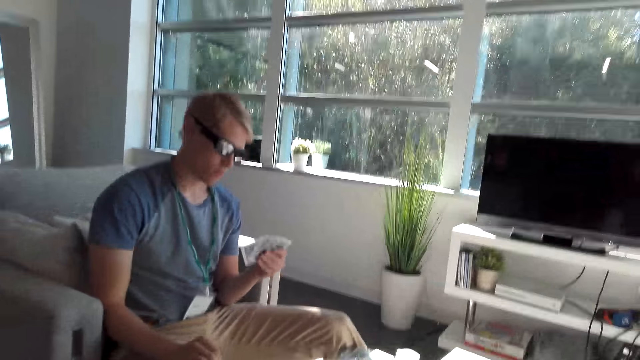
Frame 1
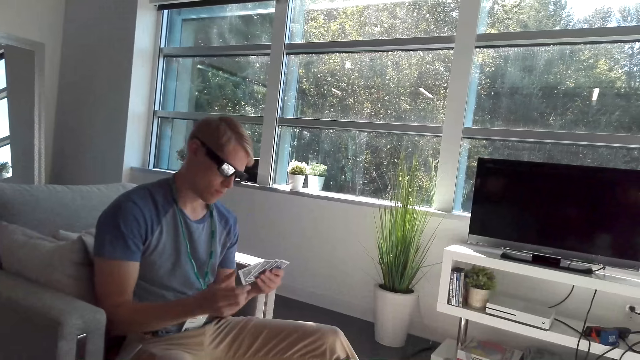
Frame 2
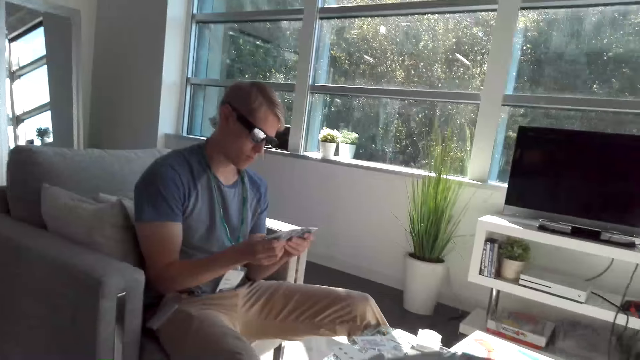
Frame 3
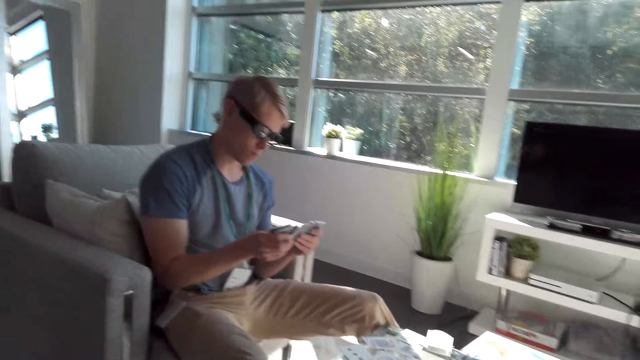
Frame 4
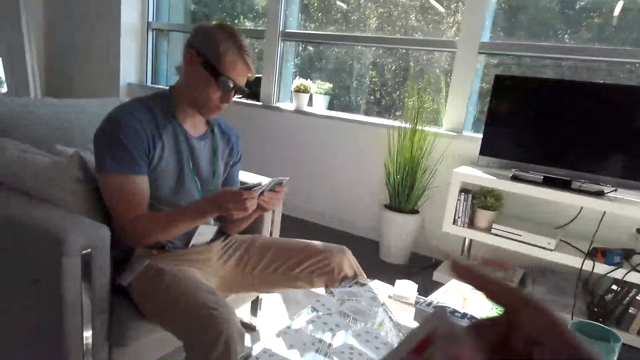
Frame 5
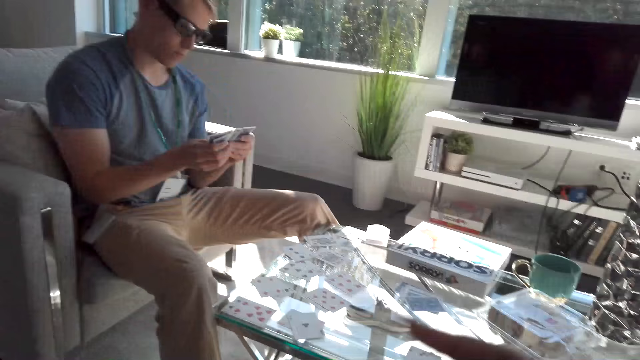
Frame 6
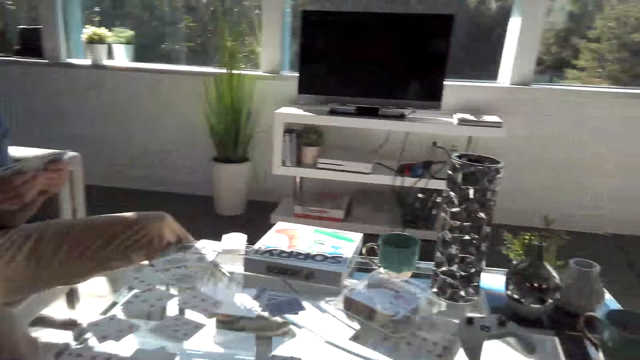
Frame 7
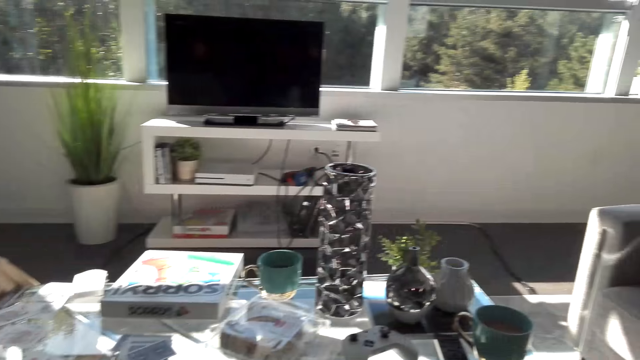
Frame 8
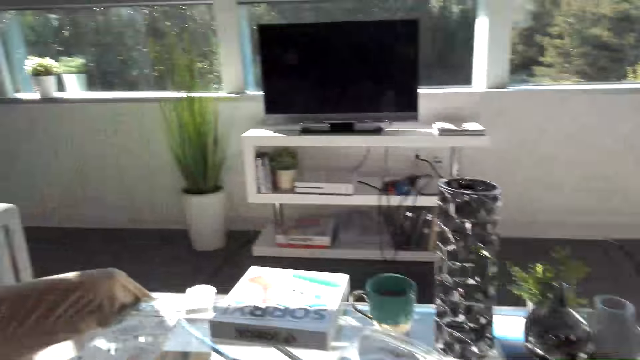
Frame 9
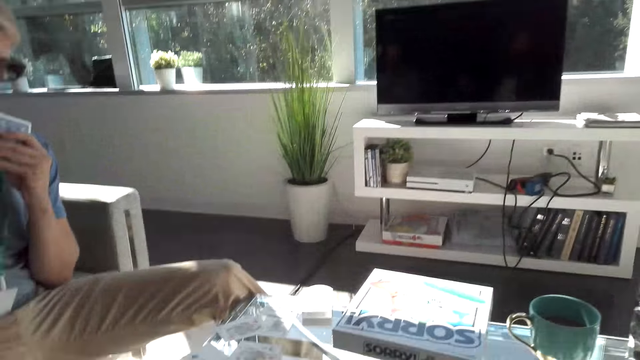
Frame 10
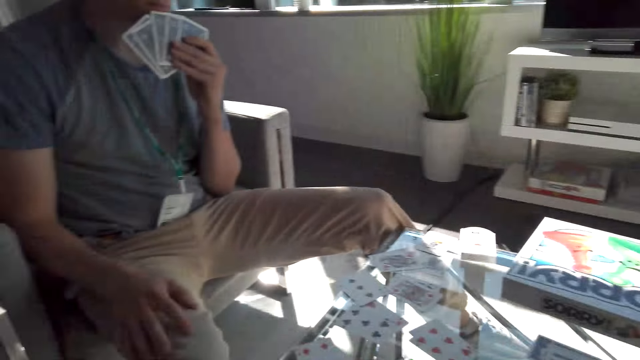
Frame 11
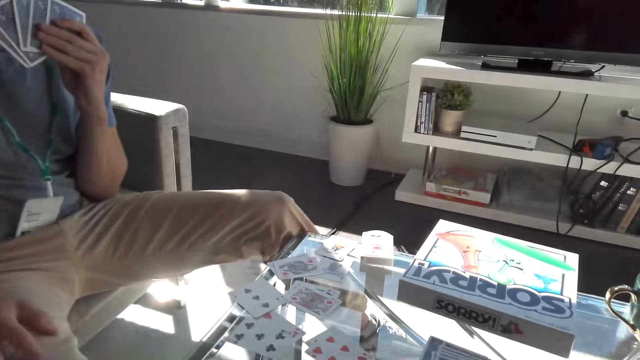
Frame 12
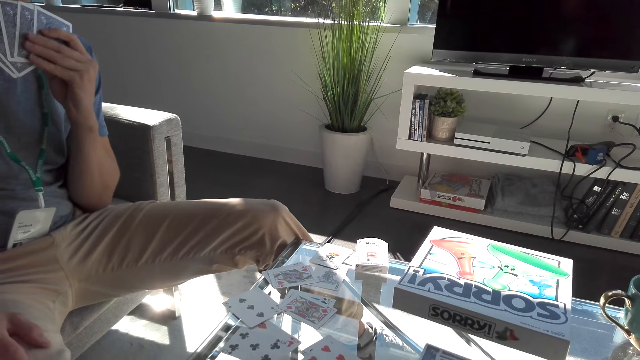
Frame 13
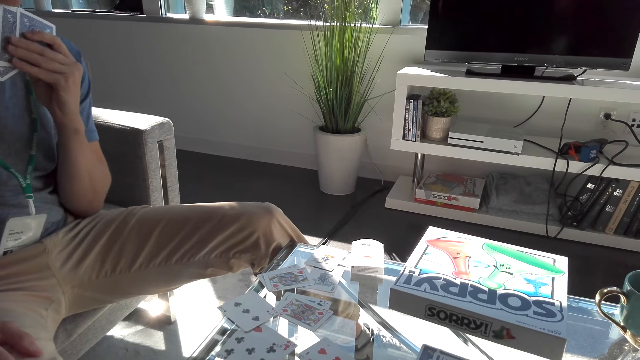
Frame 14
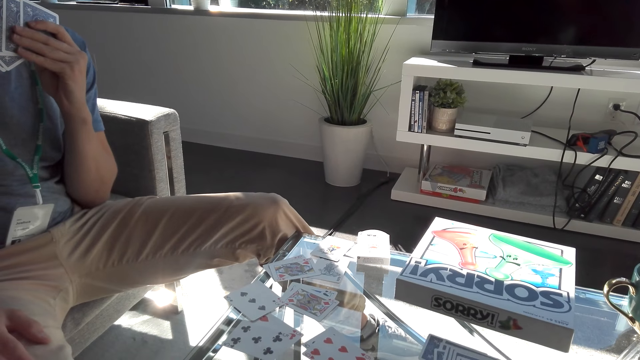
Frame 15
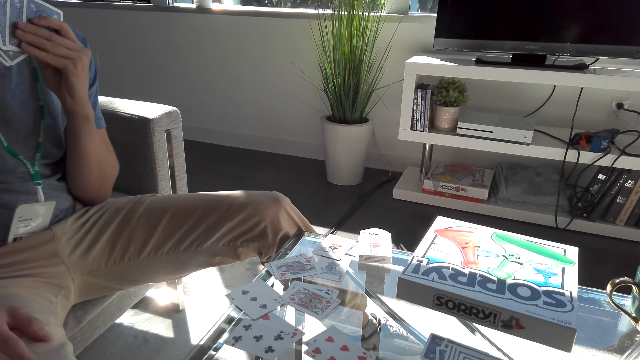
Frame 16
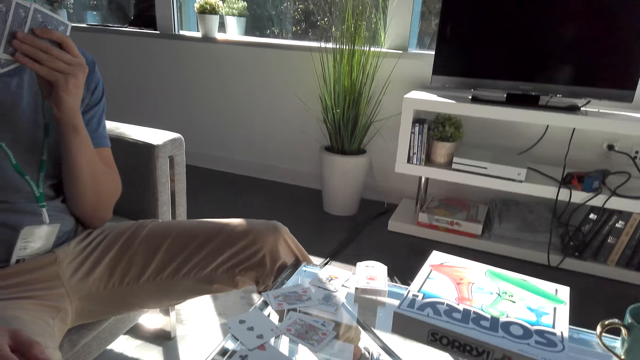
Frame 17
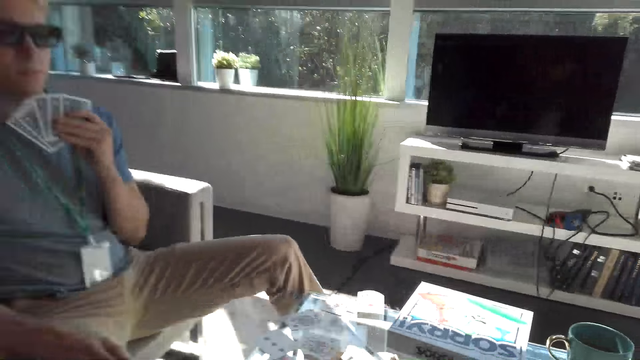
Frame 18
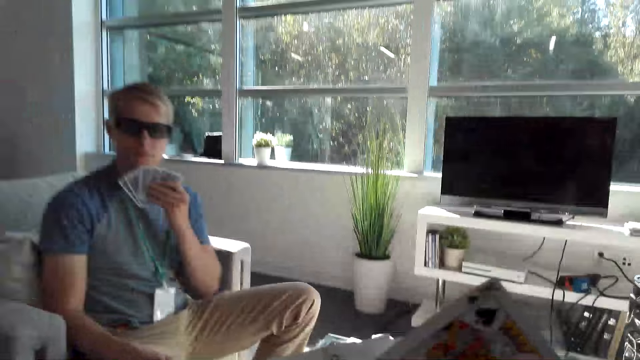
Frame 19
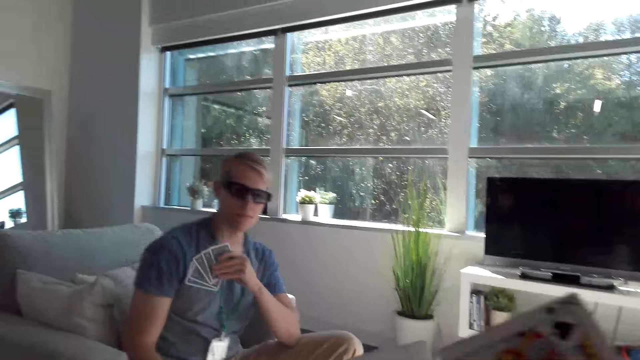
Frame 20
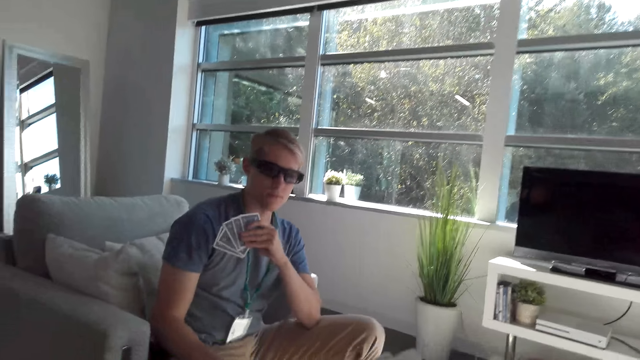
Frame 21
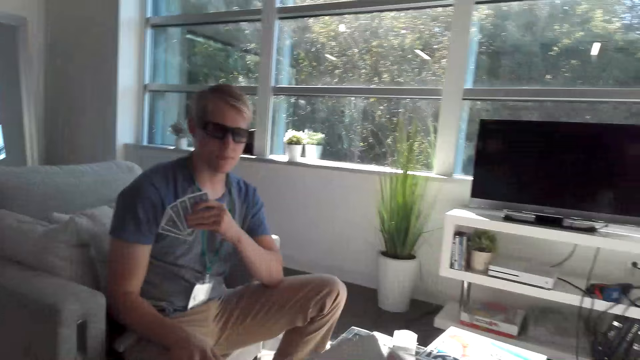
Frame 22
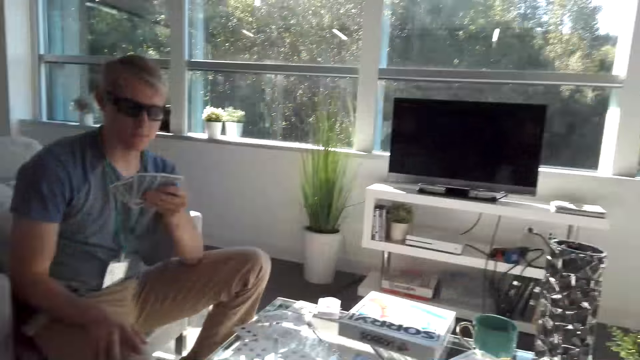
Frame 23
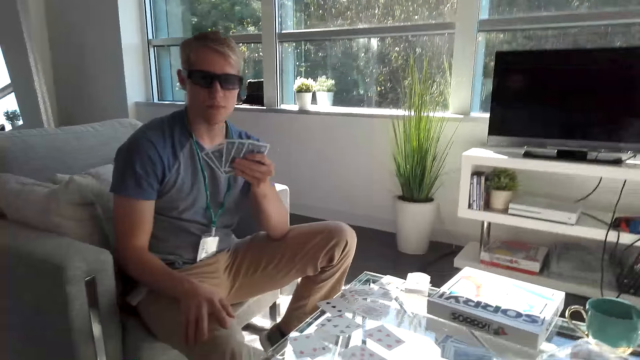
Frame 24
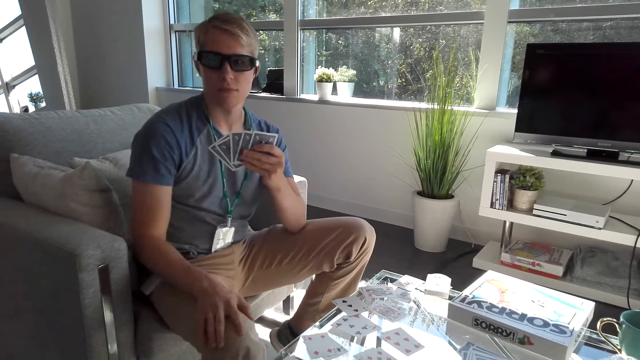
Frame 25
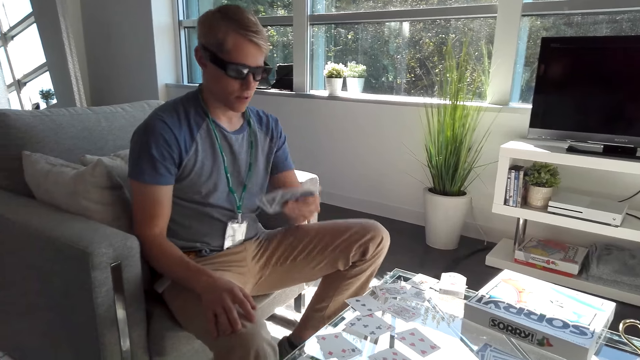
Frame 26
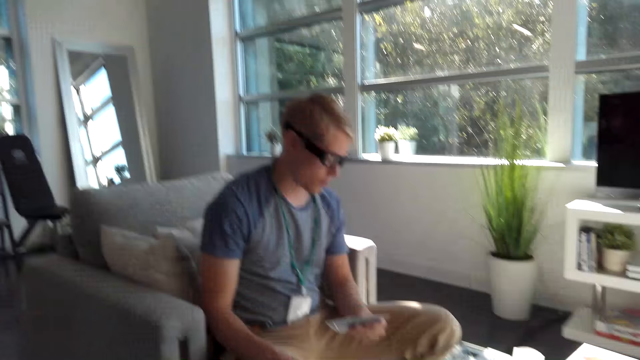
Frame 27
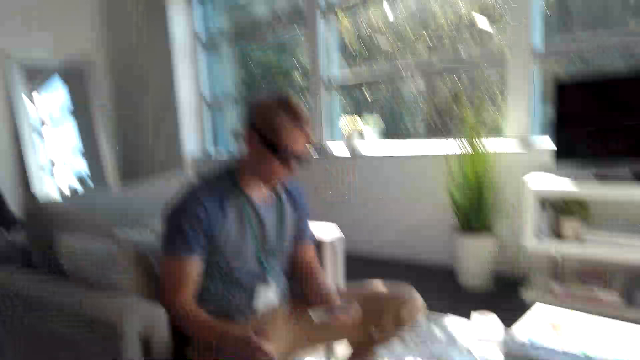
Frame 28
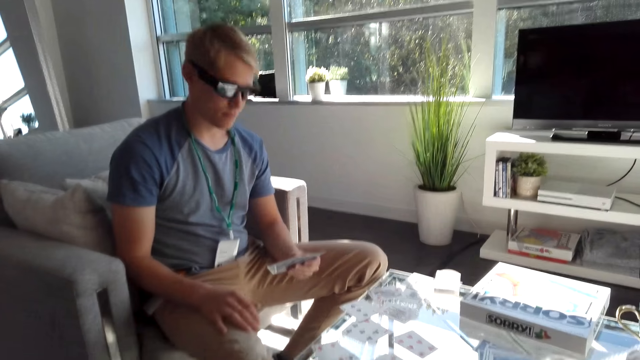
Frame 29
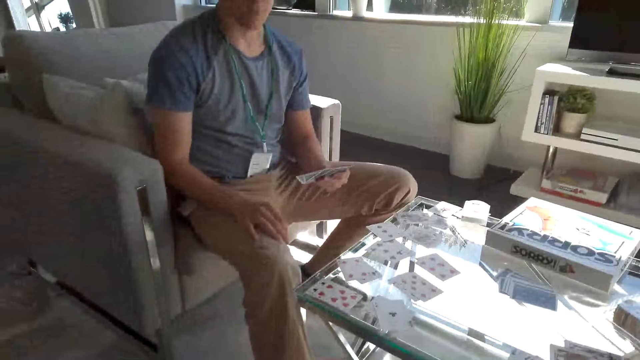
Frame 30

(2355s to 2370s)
The camera wearer talks to the man. The man holds his cards. The camera wearer flips through her cards. She looks around the apartment. The man drops his hand and rubs the cards on his mouth. The camera wearer stares at the table. She flips through her cards. She stares at the man.

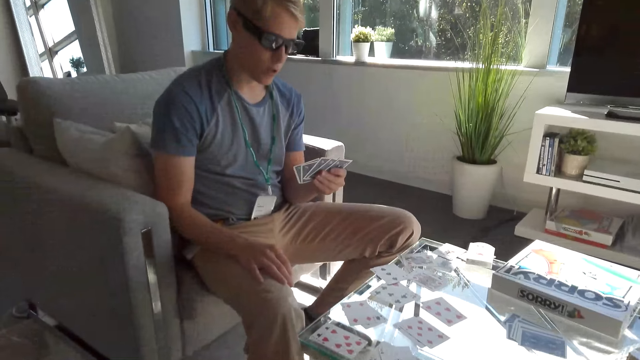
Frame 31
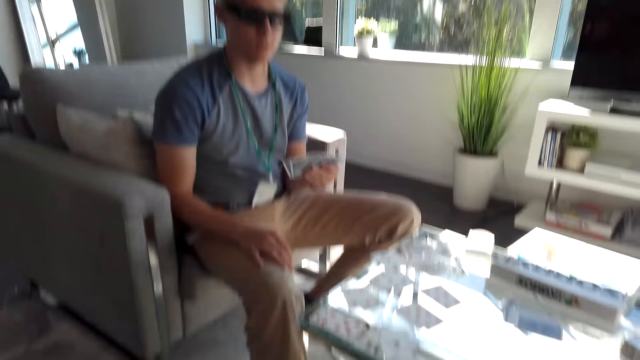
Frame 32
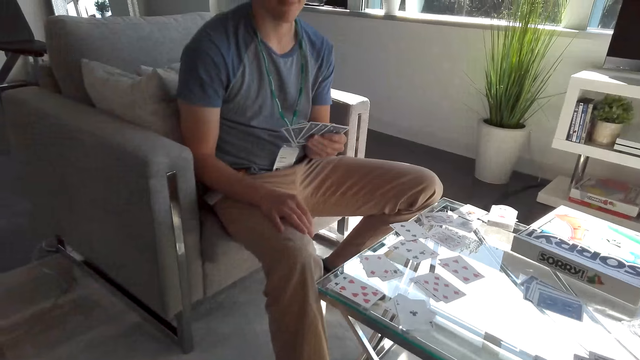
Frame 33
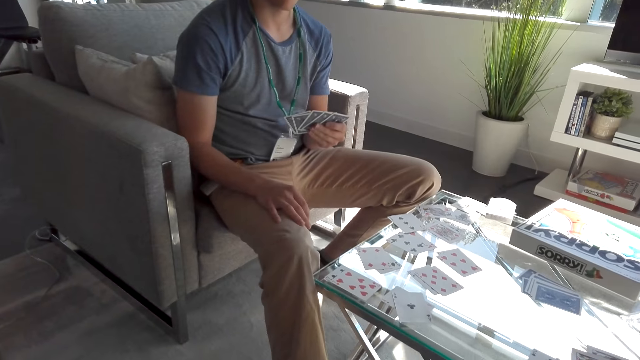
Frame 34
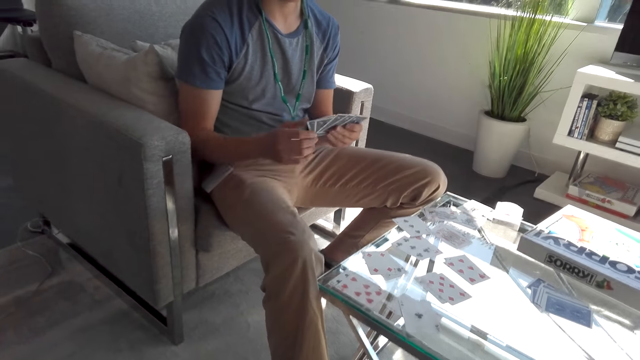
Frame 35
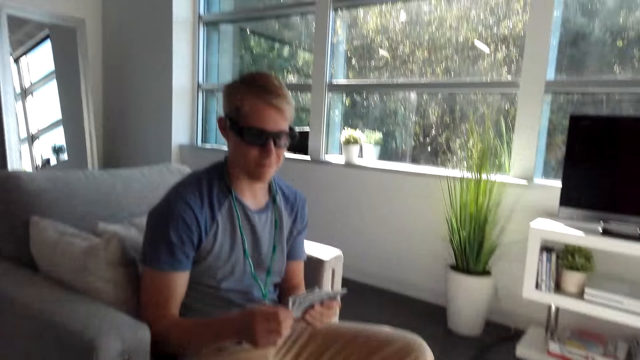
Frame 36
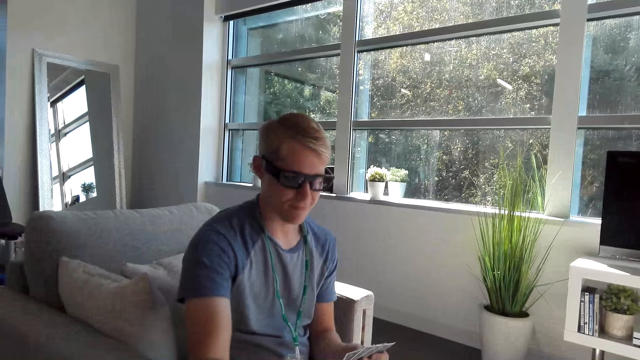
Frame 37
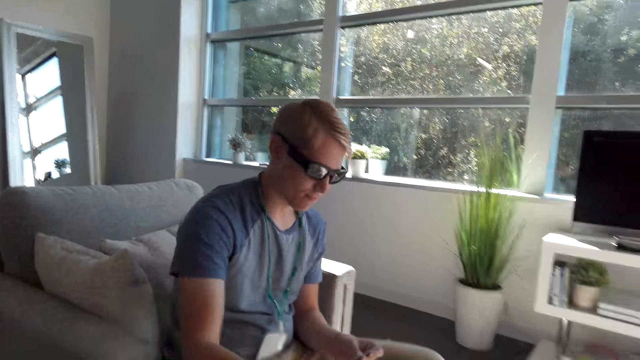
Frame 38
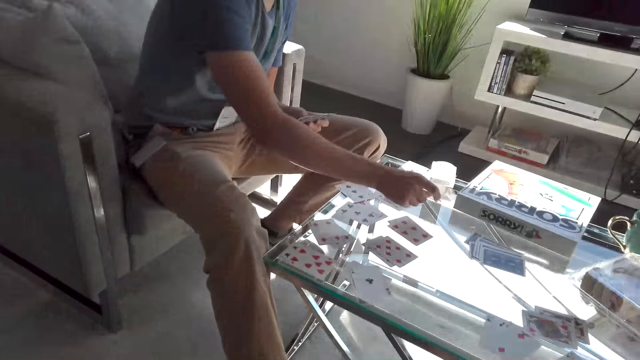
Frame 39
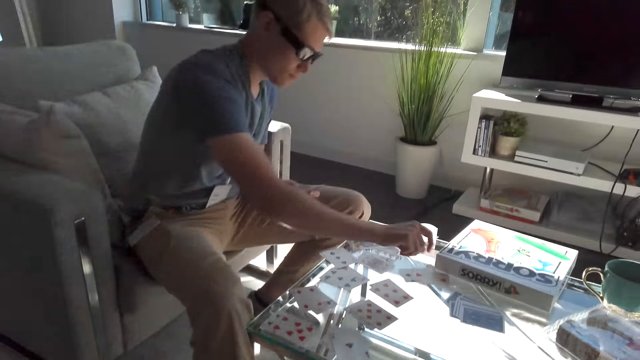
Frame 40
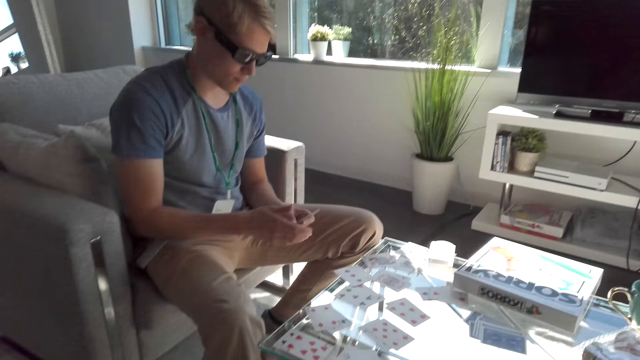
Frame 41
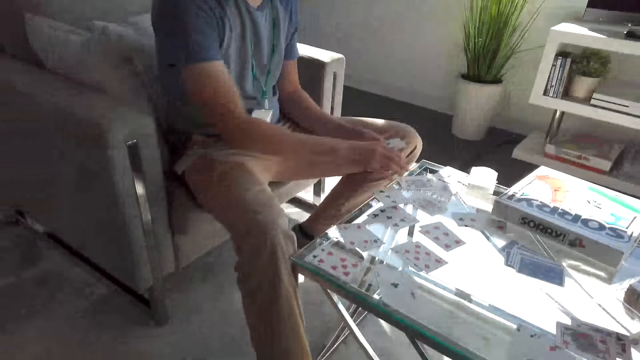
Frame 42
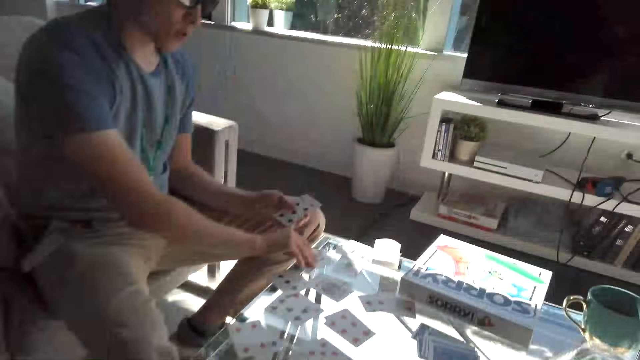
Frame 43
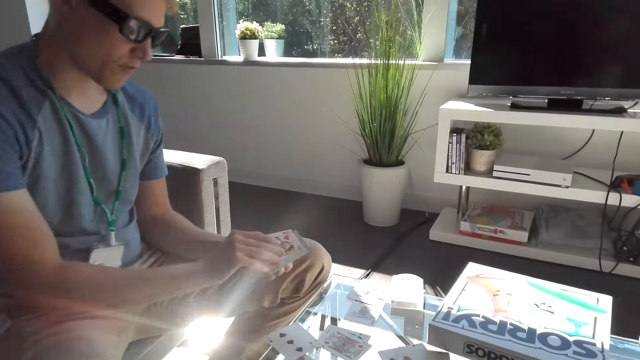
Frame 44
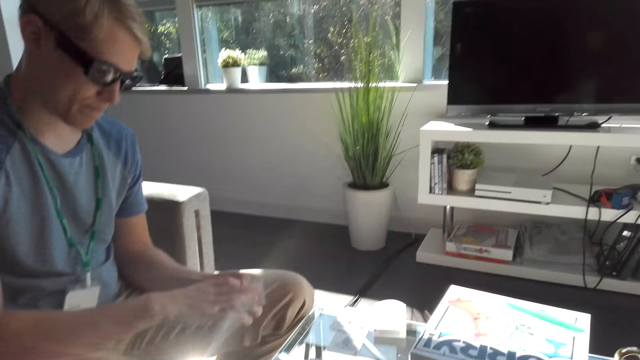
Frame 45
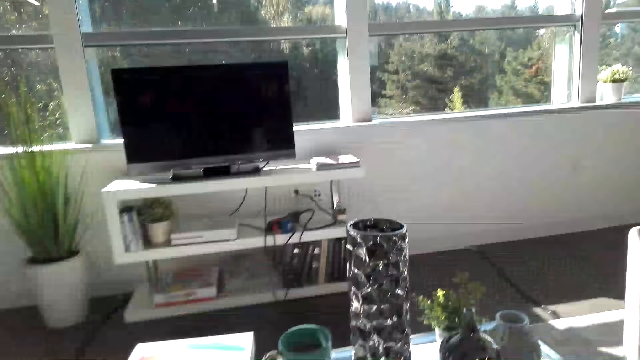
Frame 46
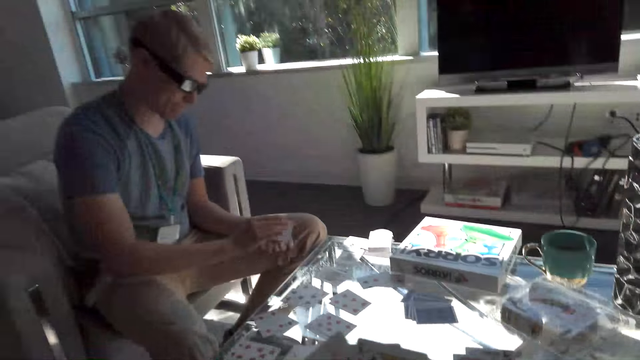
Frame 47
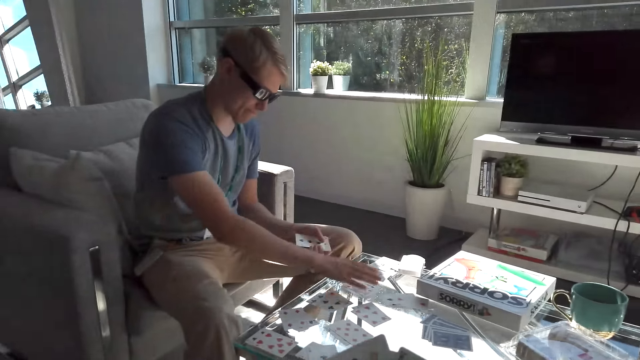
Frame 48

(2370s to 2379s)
The man gives his card to the camera wearer. The man picks cards from the table. The man converses with the camera wearer.
